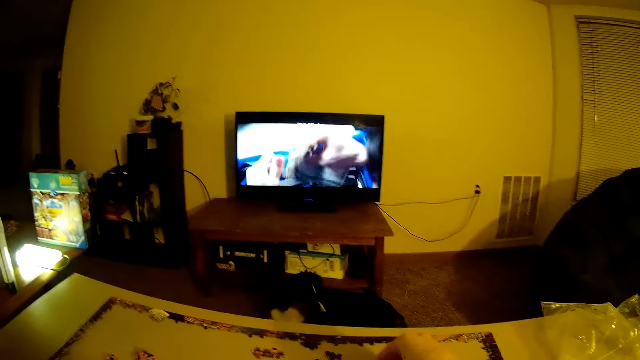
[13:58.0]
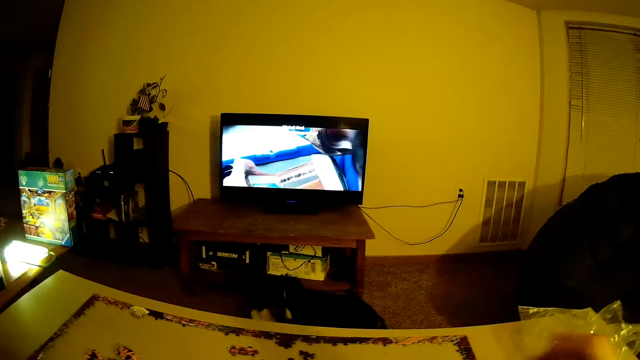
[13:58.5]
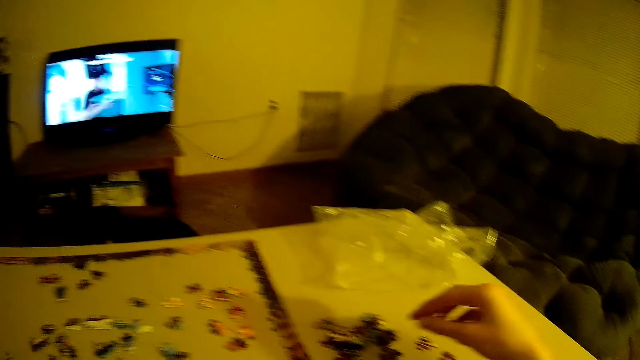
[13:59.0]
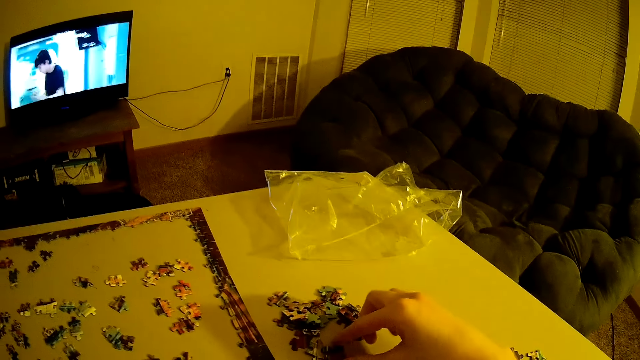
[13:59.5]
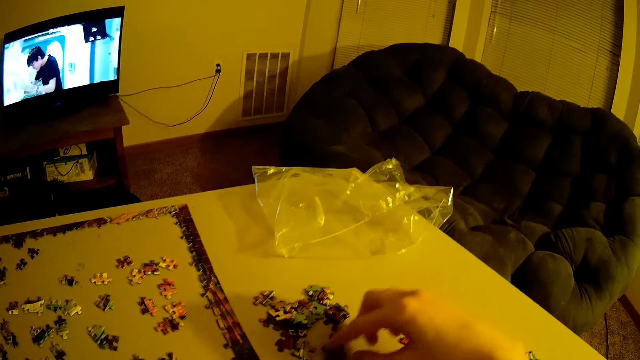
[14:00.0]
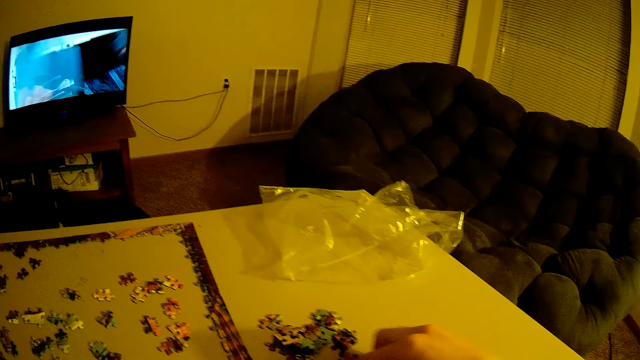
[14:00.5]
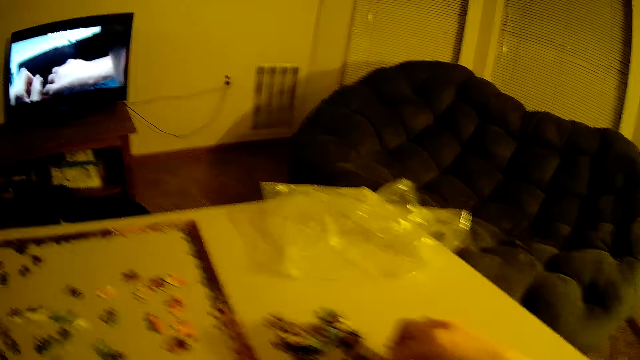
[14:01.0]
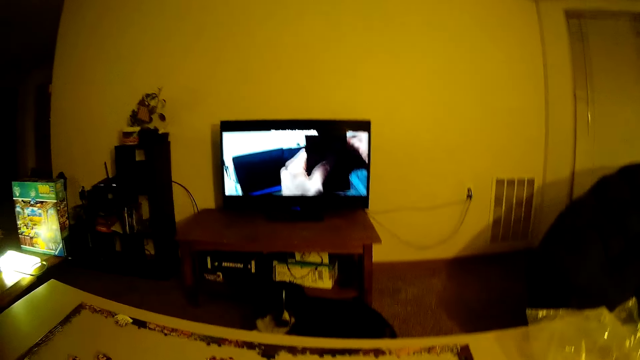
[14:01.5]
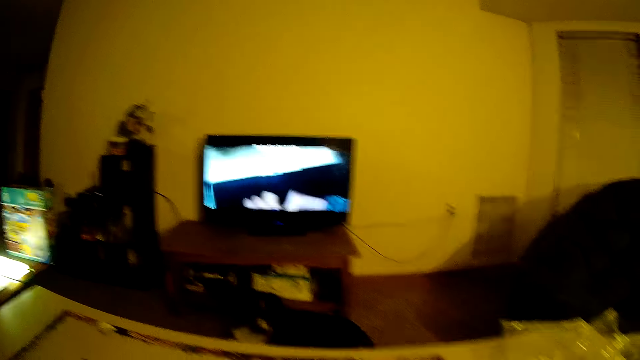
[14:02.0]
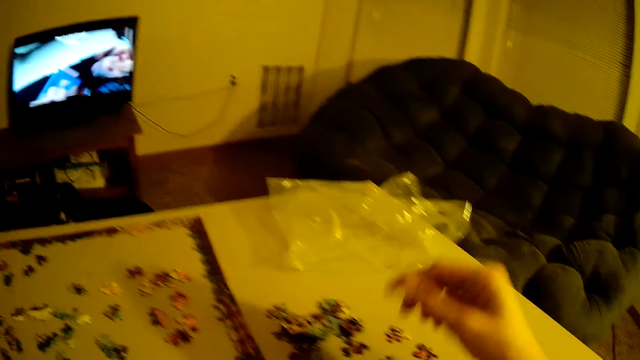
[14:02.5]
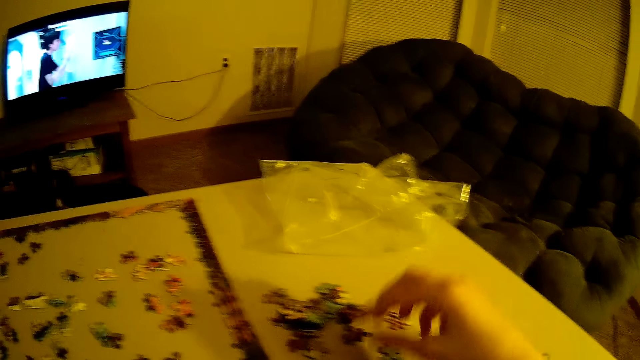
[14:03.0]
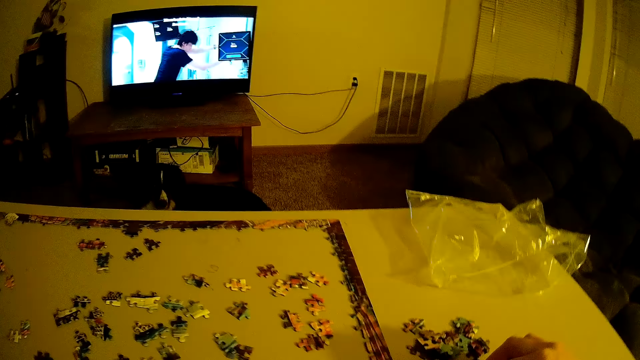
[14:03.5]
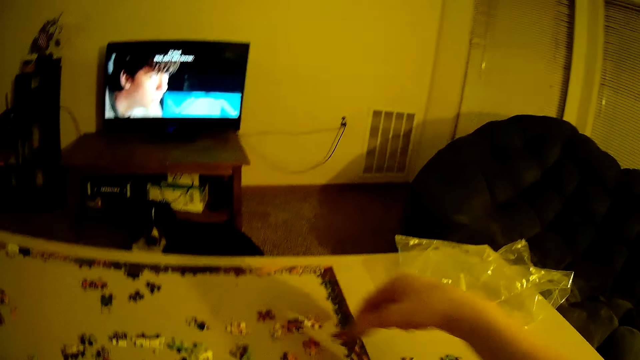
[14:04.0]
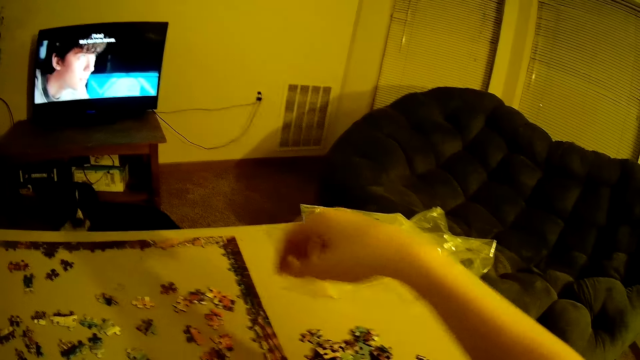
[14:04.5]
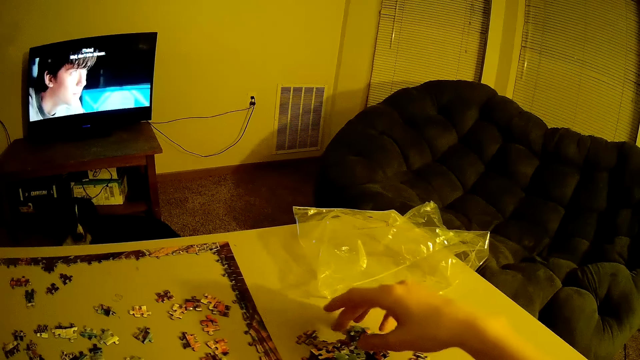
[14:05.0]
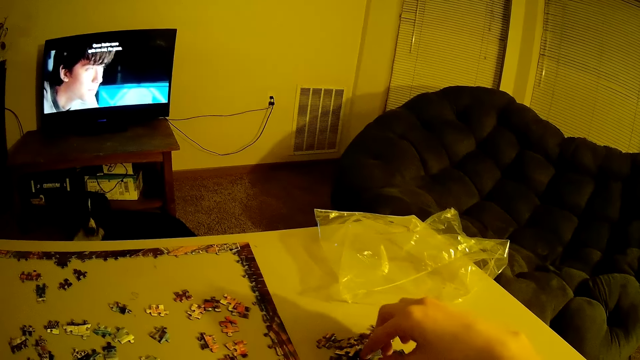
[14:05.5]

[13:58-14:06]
The camera wearer takes the puzzle.

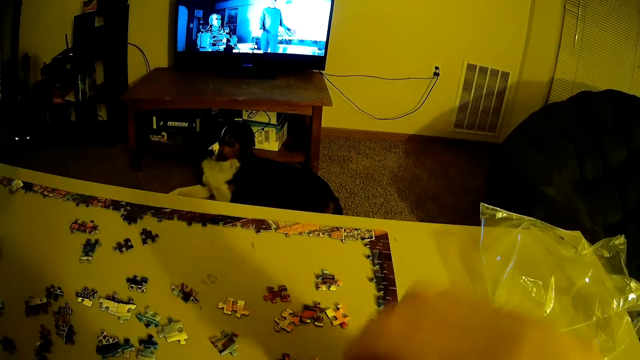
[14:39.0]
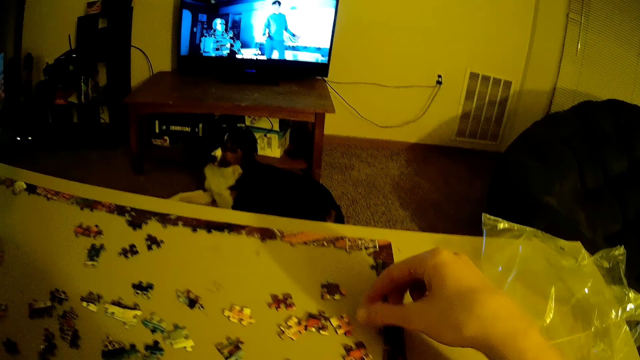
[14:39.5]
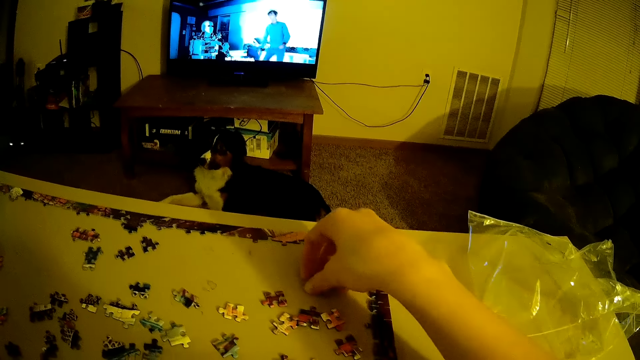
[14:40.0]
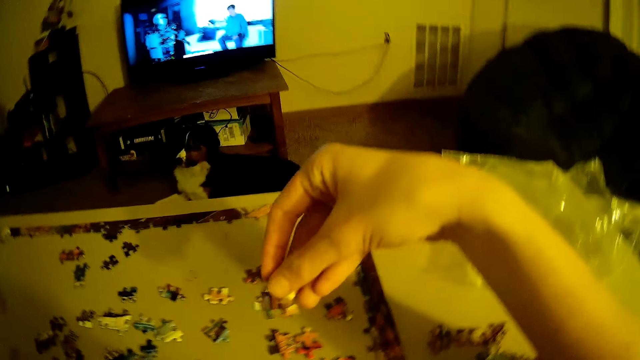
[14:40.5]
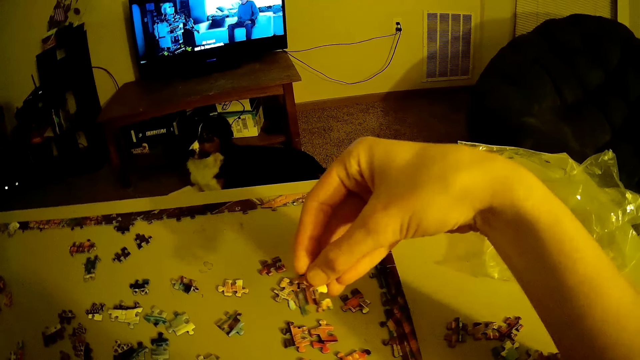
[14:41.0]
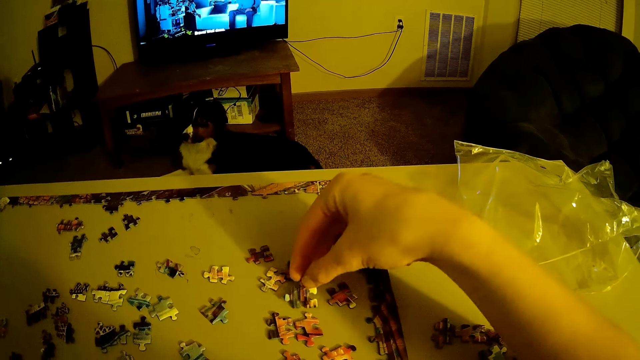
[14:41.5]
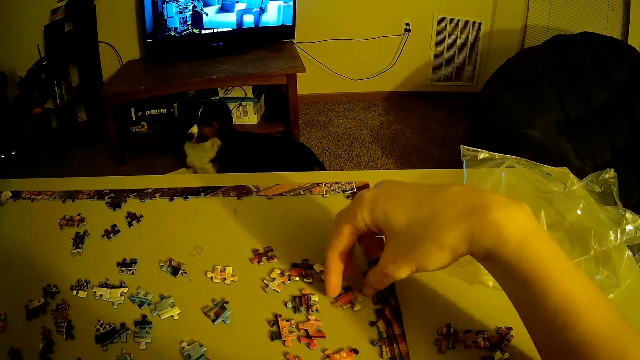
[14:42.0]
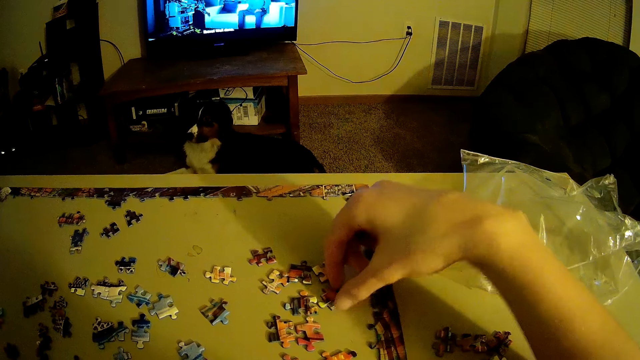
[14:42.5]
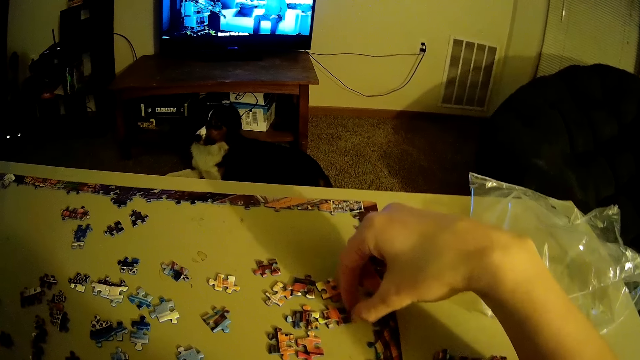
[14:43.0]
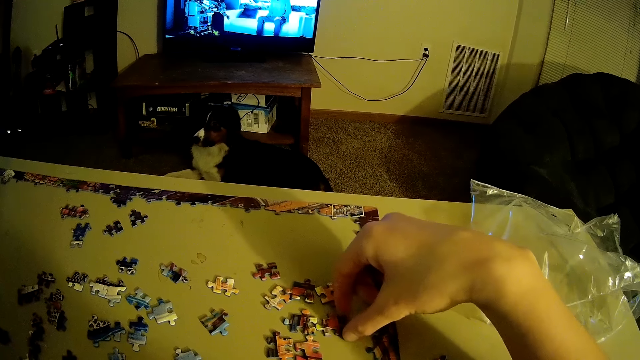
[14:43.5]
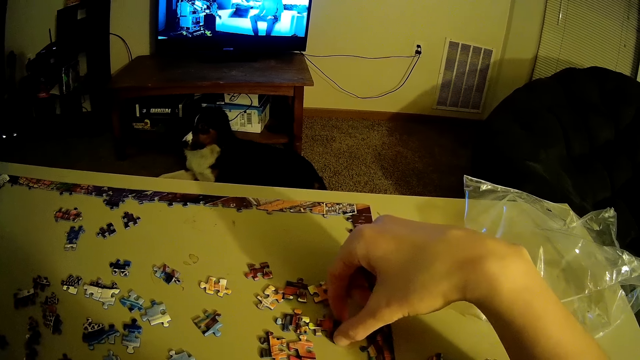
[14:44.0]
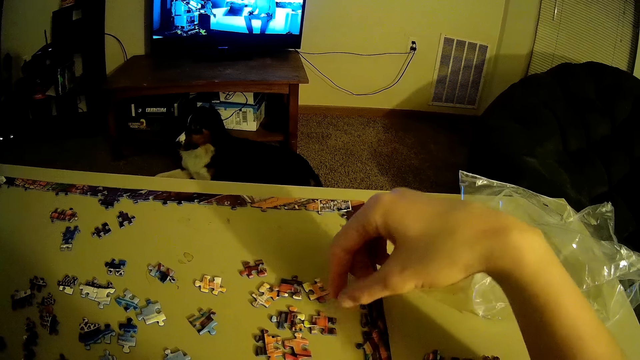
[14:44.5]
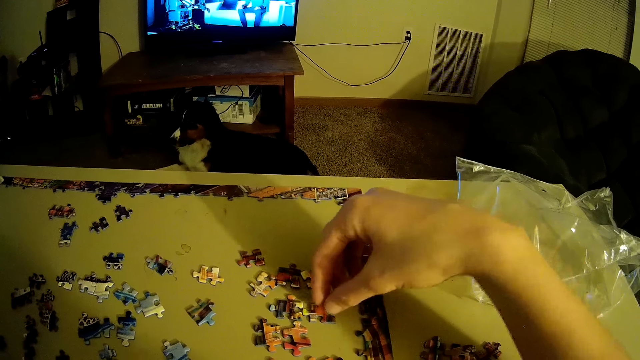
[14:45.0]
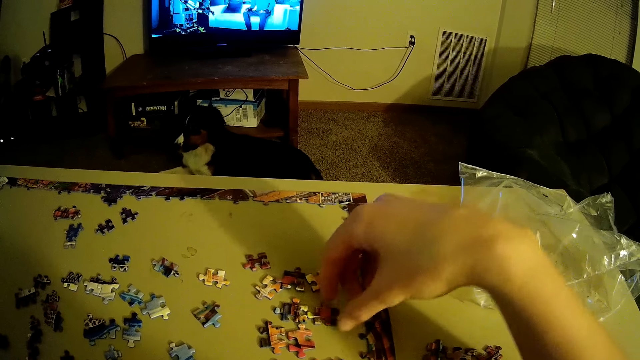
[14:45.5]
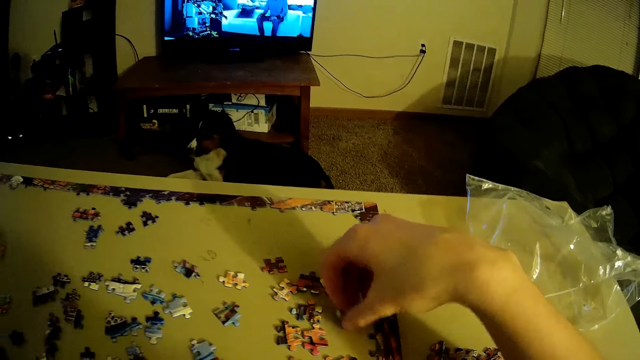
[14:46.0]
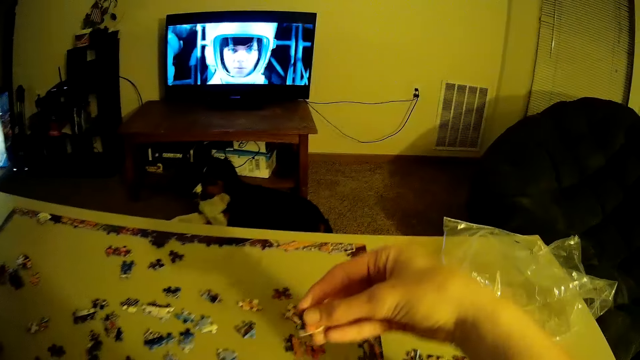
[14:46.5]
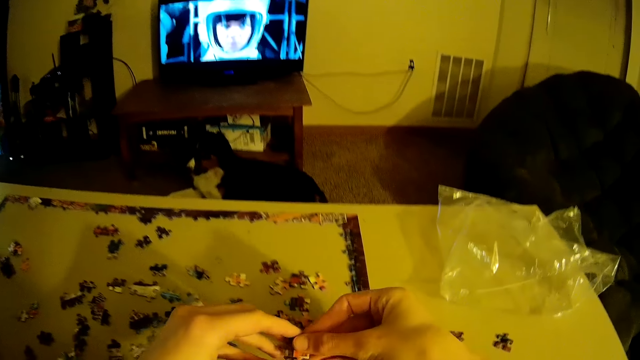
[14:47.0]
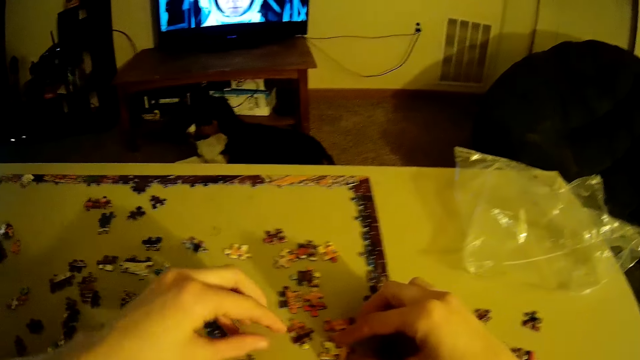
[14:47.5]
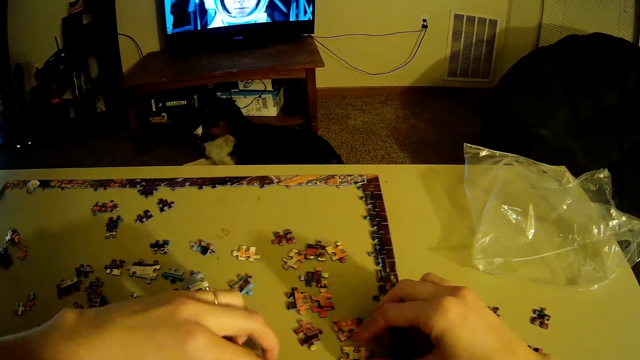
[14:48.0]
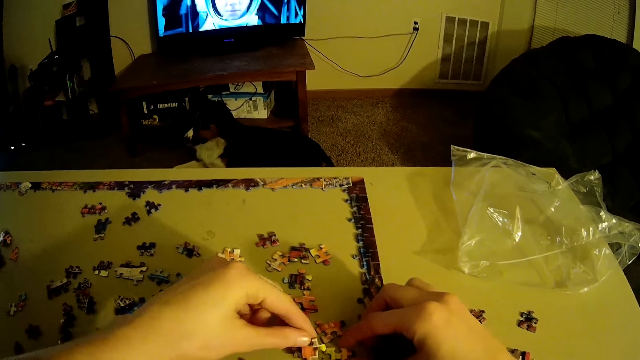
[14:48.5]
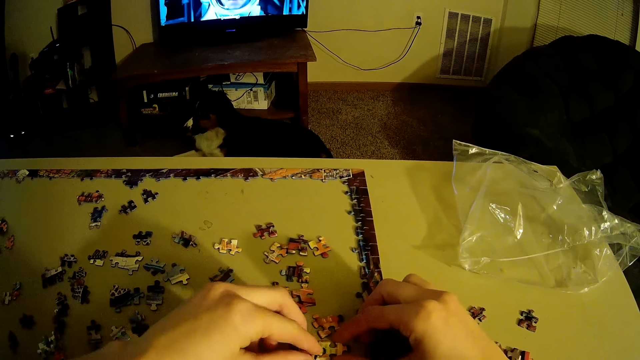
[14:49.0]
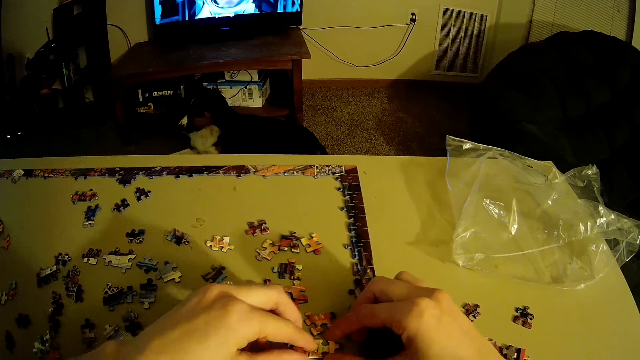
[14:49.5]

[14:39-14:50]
The camera wearer puts down the puzzle. They arrange beads.
